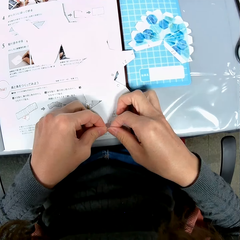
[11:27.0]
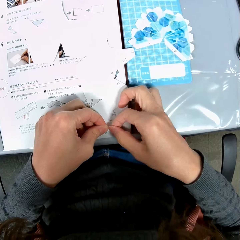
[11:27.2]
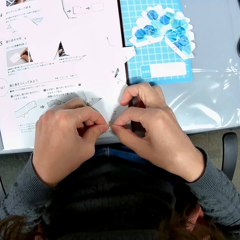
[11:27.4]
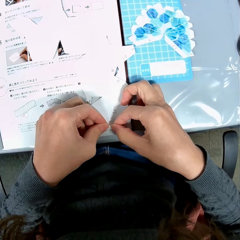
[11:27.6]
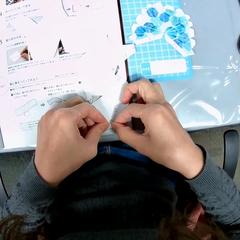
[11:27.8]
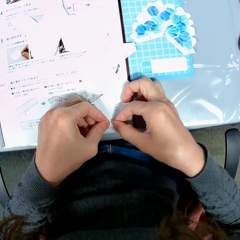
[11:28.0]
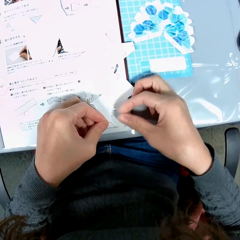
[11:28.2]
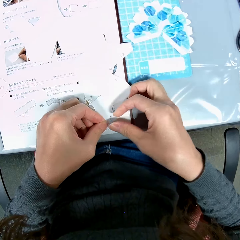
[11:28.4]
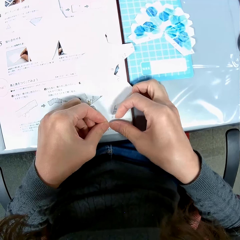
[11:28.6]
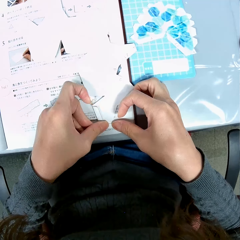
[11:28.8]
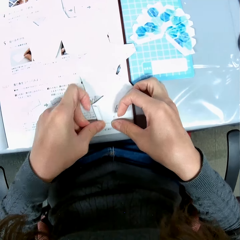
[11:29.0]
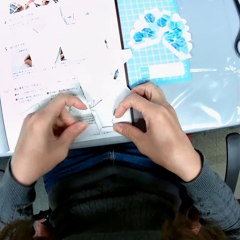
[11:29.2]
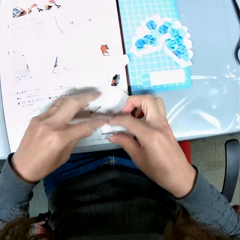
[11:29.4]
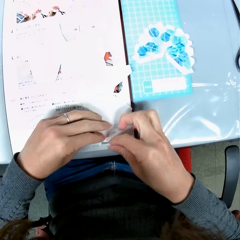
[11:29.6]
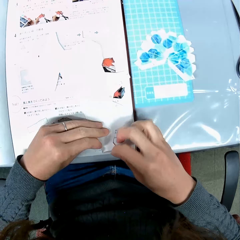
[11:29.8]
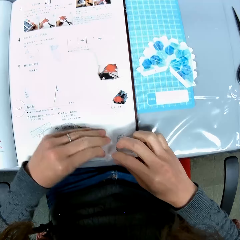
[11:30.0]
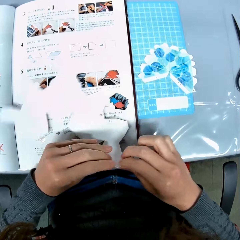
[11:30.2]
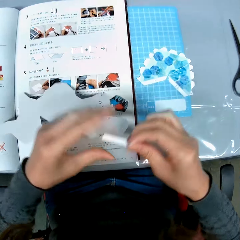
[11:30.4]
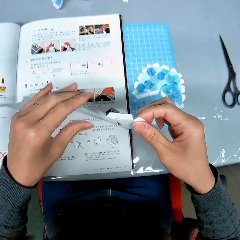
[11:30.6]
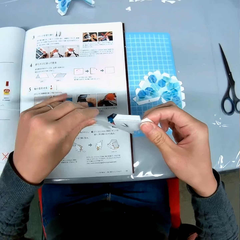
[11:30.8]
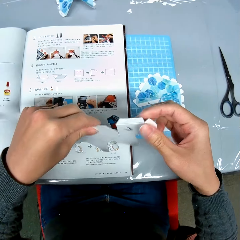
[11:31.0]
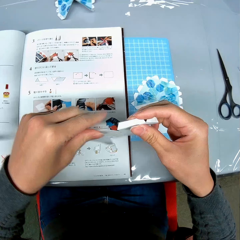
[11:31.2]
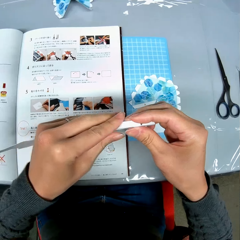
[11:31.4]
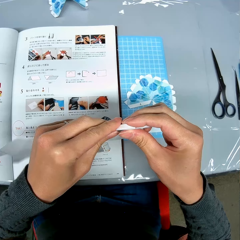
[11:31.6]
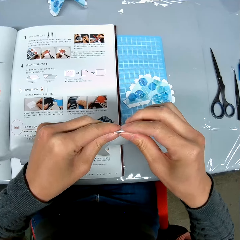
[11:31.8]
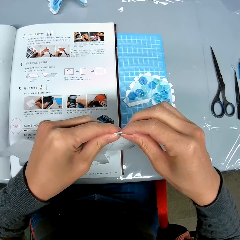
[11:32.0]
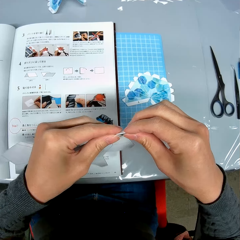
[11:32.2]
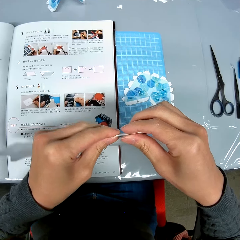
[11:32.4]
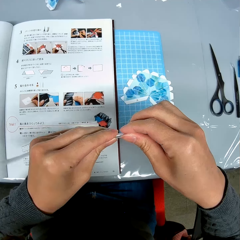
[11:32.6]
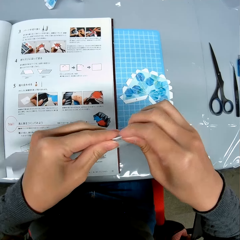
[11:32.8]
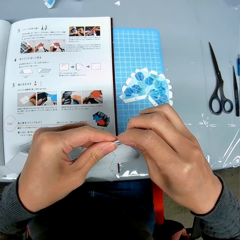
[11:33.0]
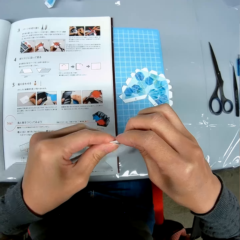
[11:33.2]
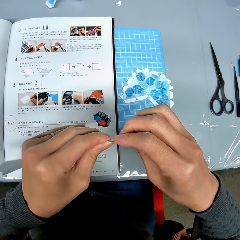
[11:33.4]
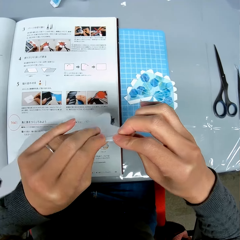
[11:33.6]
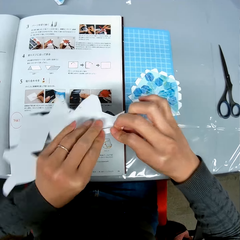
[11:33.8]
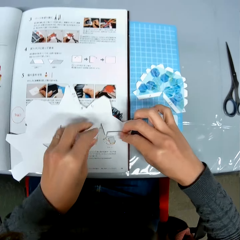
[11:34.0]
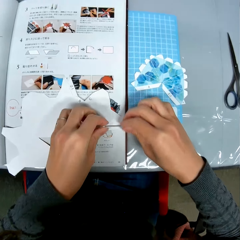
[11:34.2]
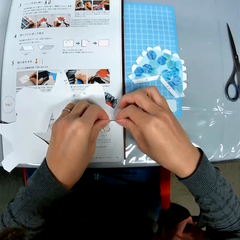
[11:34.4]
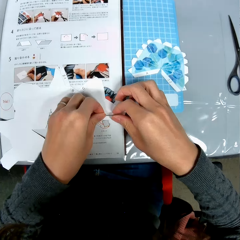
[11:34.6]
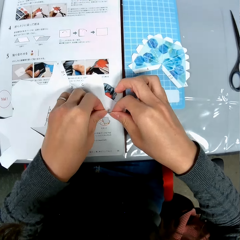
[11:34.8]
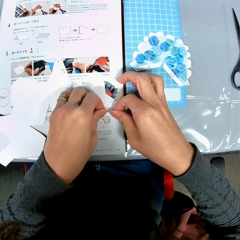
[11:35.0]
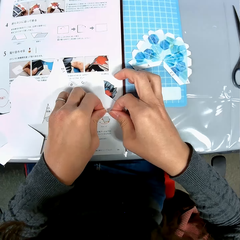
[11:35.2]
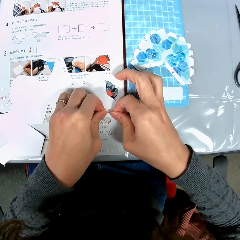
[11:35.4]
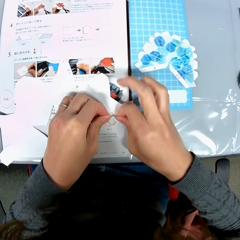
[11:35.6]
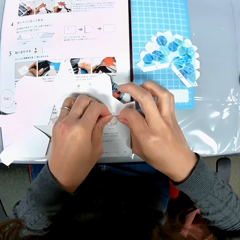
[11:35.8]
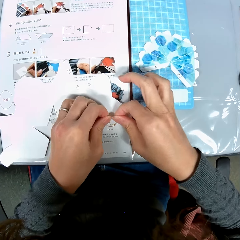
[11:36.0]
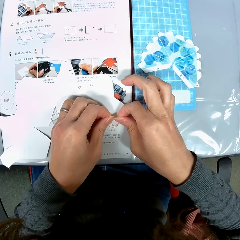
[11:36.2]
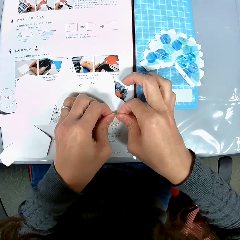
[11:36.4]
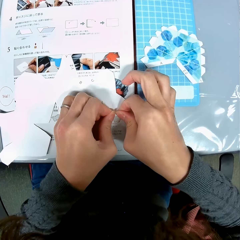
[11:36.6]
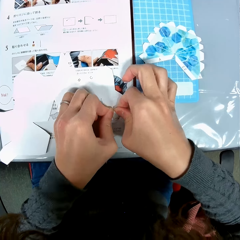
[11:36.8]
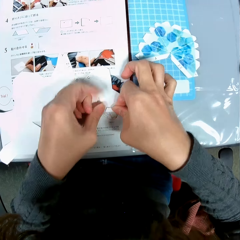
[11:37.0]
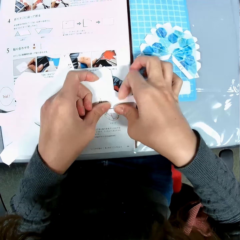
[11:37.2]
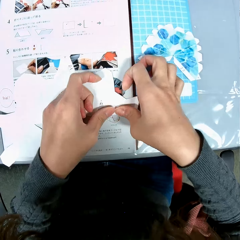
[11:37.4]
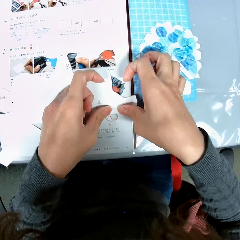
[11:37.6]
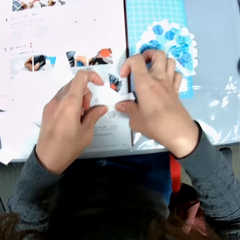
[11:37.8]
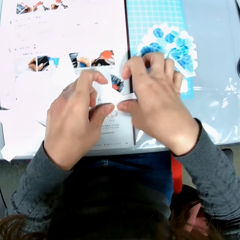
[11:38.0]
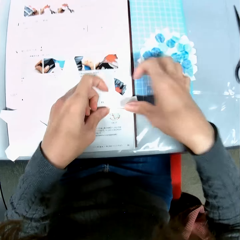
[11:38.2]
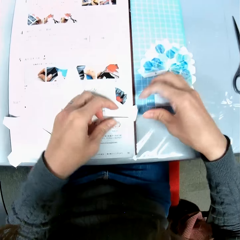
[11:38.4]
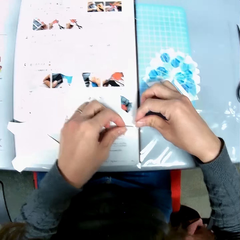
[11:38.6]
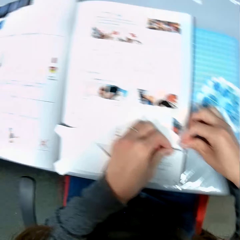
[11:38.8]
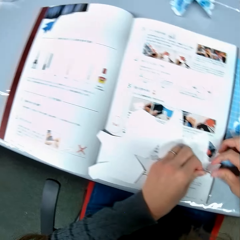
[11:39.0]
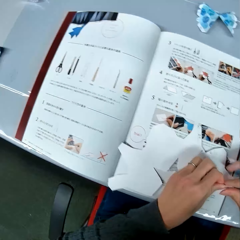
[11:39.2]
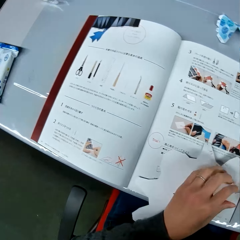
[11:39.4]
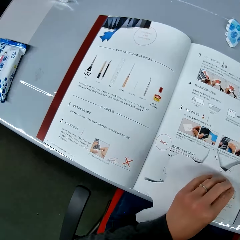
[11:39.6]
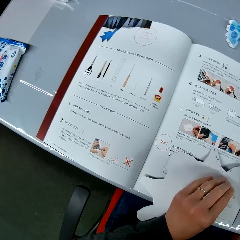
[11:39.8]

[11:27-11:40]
The camera wearer lifts the paper from the book. They fold the piece of paper. They place the paper on the book. They fold the piece of paper.

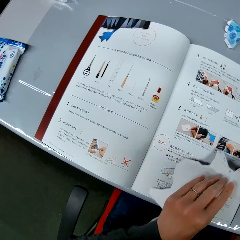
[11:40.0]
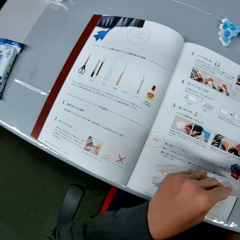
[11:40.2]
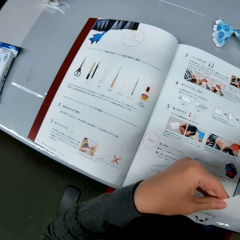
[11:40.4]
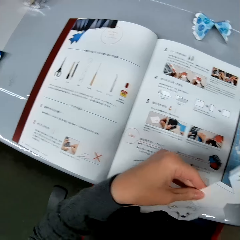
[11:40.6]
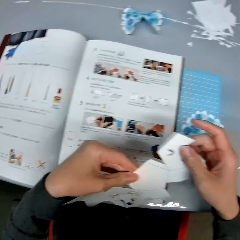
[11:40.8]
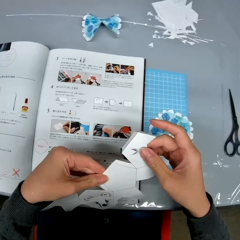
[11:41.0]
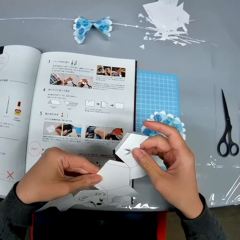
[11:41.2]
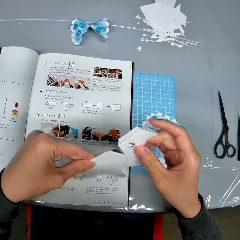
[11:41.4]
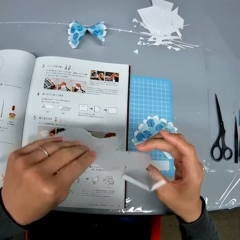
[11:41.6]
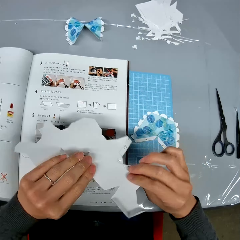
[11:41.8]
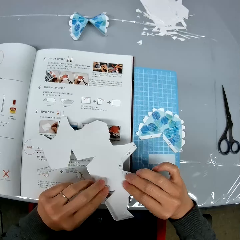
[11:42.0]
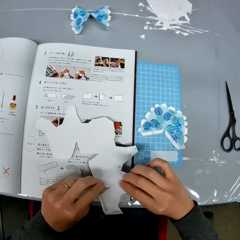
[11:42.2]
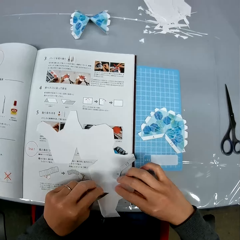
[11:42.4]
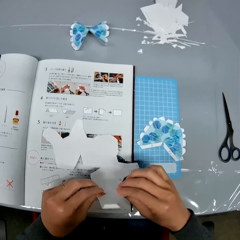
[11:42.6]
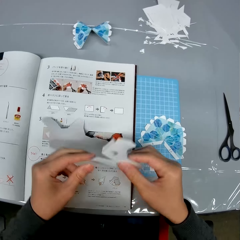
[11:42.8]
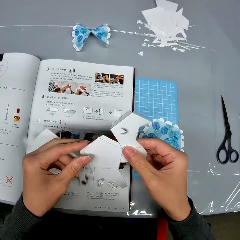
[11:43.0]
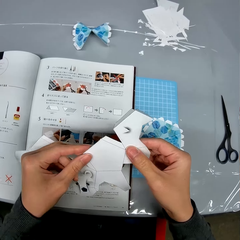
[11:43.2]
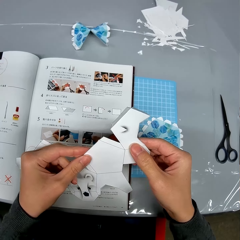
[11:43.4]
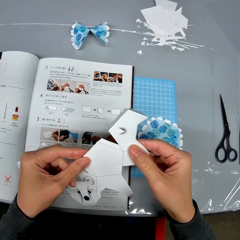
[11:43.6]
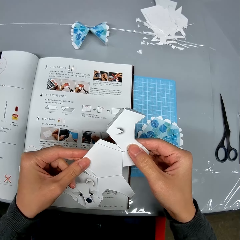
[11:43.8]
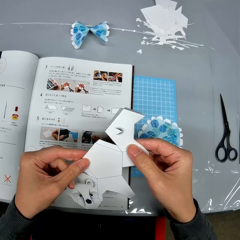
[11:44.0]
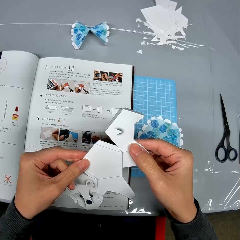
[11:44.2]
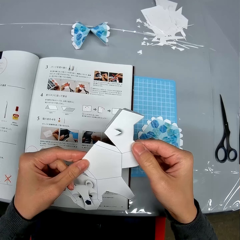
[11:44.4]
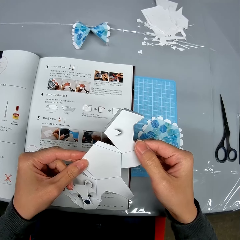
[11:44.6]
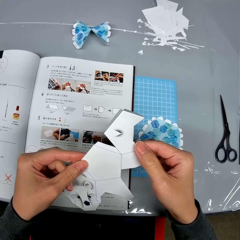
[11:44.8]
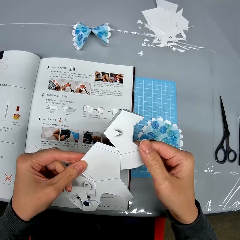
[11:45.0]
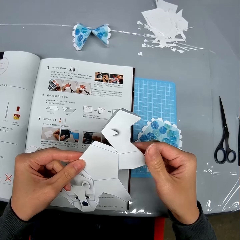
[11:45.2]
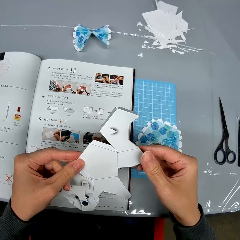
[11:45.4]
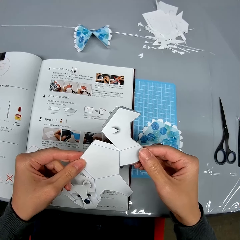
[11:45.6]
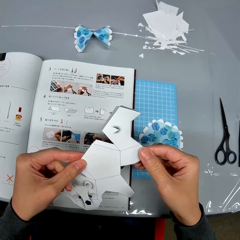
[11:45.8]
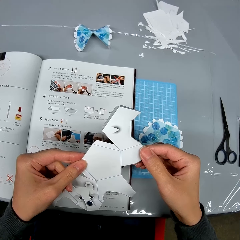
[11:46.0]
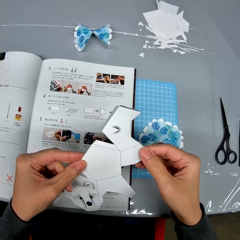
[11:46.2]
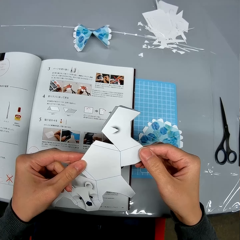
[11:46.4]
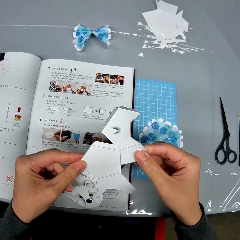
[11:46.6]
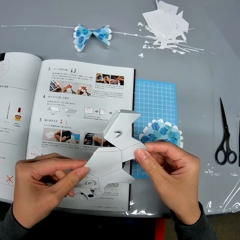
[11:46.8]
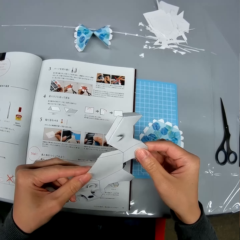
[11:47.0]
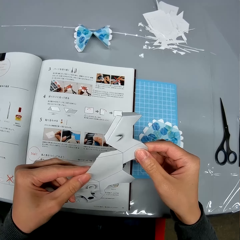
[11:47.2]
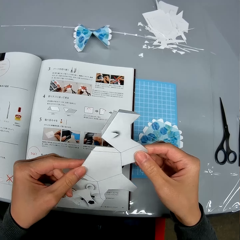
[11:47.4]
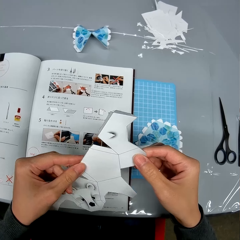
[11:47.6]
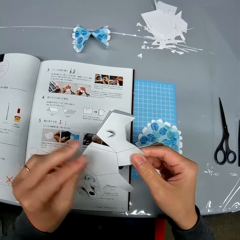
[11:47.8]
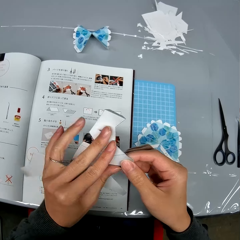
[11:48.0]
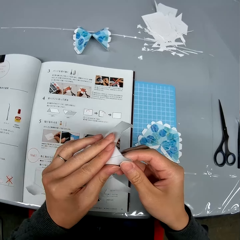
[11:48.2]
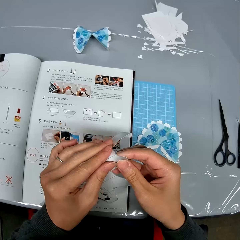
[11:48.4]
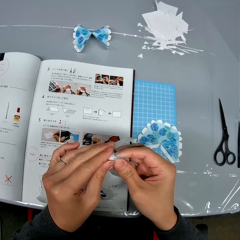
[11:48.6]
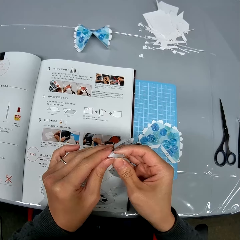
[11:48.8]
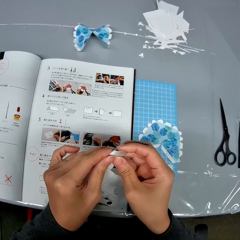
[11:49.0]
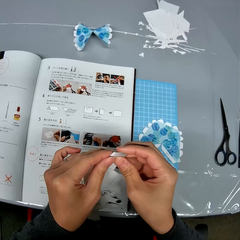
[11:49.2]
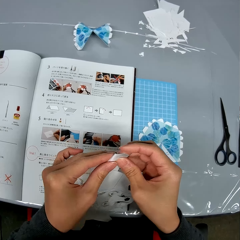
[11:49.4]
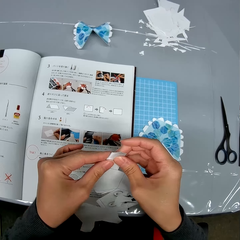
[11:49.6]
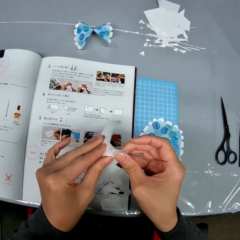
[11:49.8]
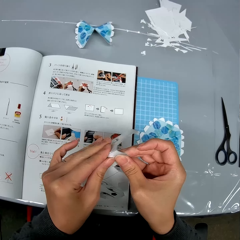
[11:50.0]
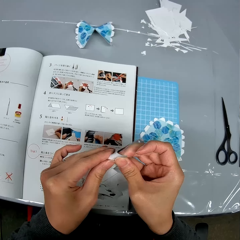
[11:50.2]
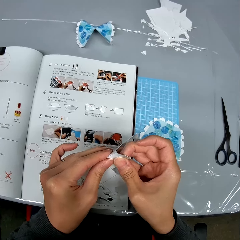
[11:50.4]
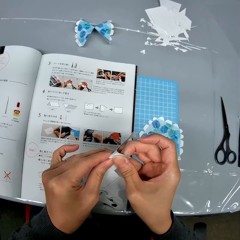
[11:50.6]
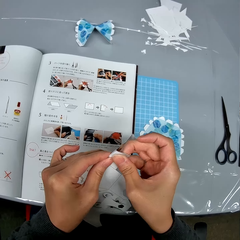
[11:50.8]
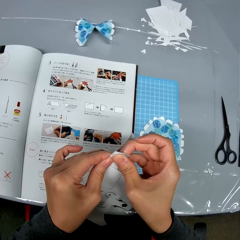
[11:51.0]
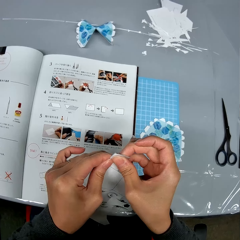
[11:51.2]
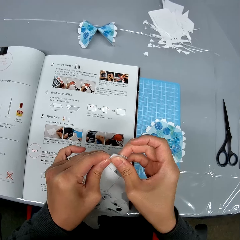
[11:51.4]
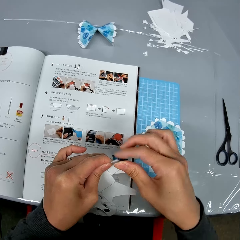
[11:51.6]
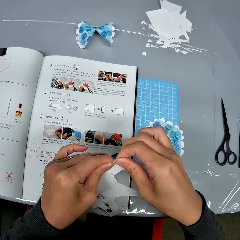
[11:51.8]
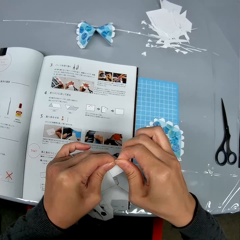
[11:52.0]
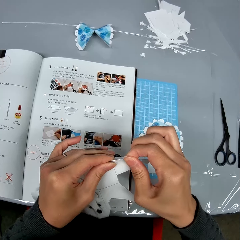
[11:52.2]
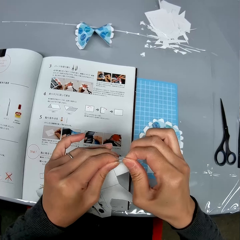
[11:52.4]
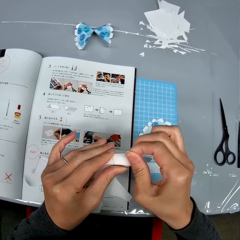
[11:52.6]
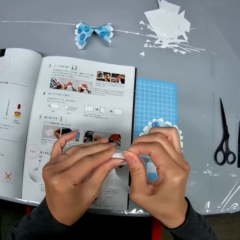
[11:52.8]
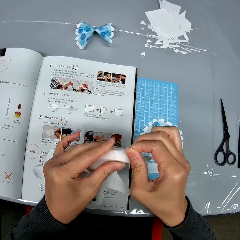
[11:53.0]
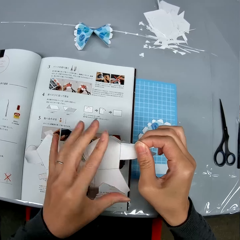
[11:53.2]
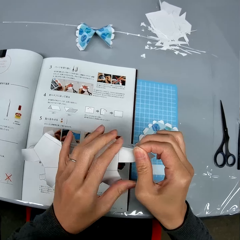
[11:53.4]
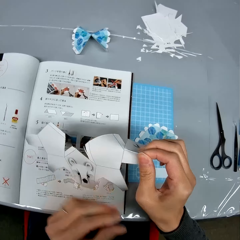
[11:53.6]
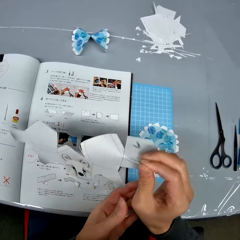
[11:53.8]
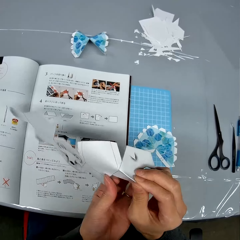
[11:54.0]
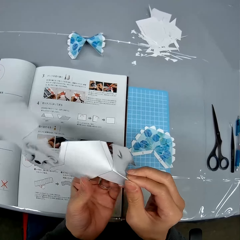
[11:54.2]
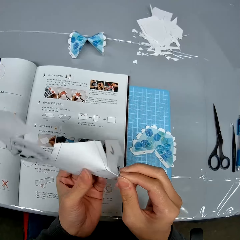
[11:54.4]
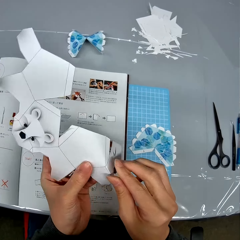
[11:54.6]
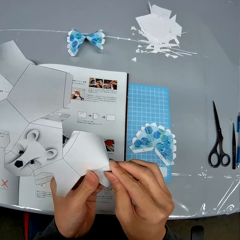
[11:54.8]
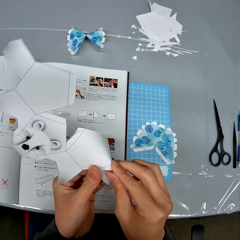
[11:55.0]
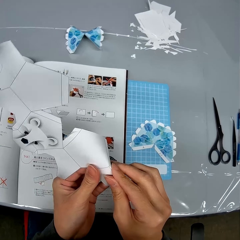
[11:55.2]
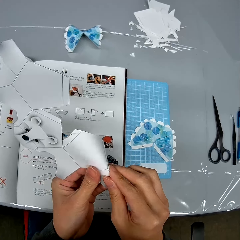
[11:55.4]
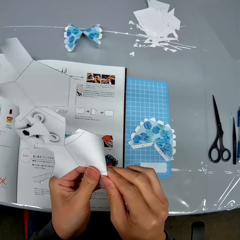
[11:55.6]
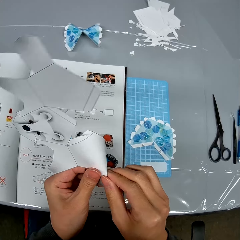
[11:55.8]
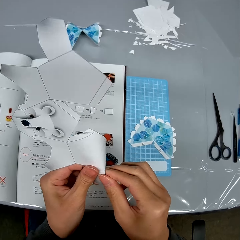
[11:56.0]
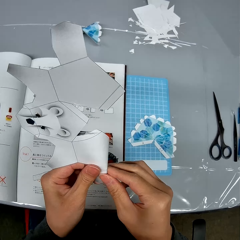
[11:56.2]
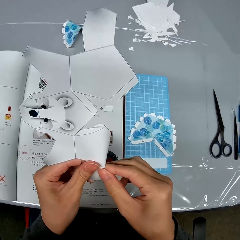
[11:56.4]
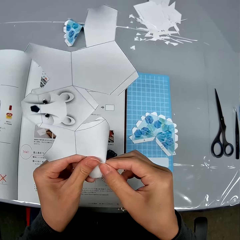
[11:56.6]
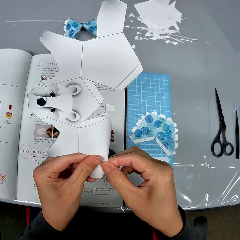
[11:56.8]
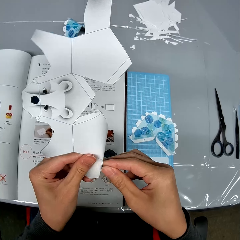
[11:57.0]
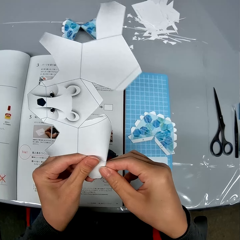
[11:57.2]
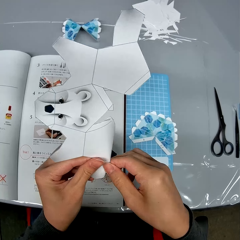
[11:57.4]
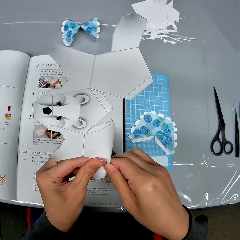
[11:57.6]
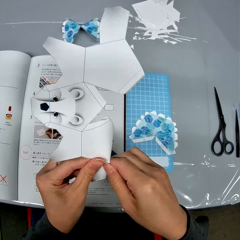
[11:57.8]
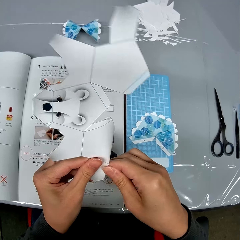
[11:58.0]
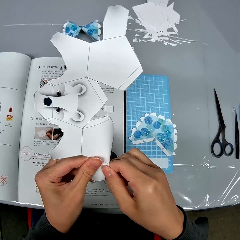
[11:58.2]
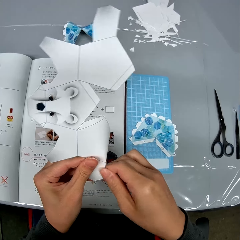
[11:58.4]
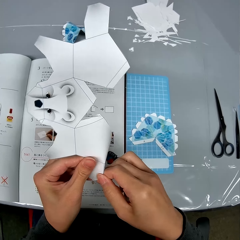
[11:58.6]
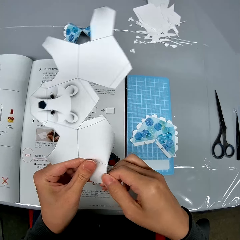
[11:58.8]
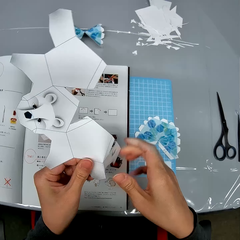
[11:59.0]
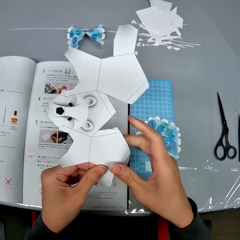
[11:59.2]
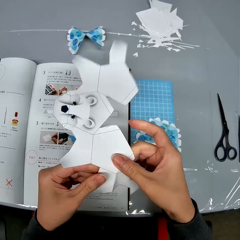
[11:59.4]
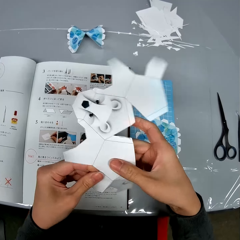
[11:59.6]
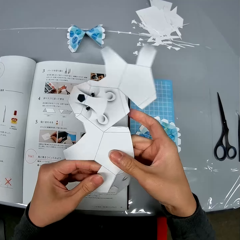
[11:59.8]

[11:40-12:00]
The camera wearer folds the paper in hand. They turn the paper. They touch the paper. They fold the piece of paper.
